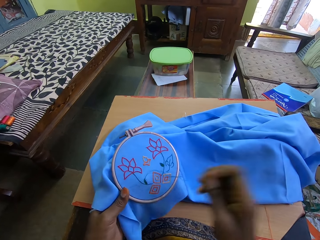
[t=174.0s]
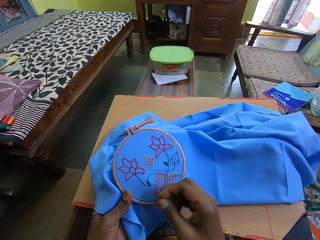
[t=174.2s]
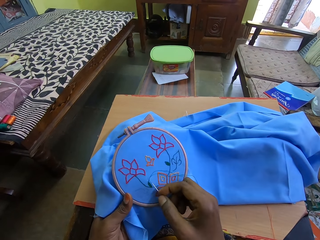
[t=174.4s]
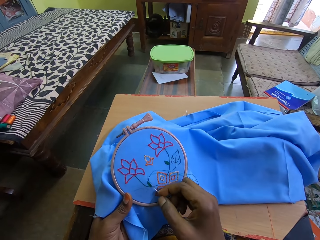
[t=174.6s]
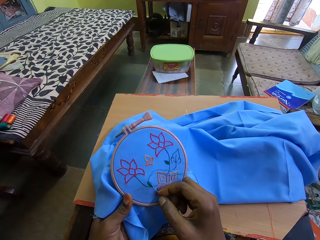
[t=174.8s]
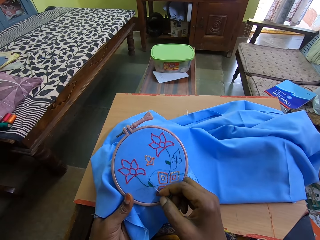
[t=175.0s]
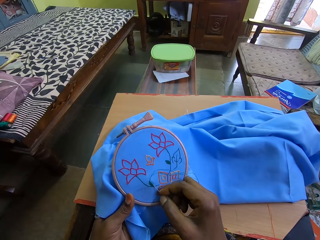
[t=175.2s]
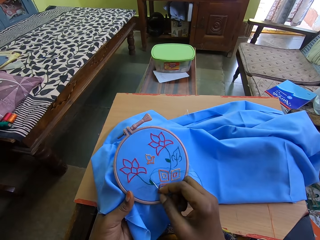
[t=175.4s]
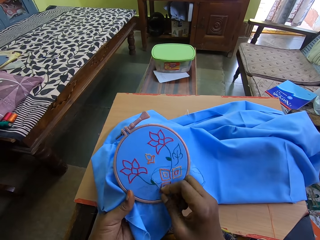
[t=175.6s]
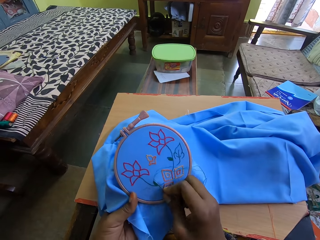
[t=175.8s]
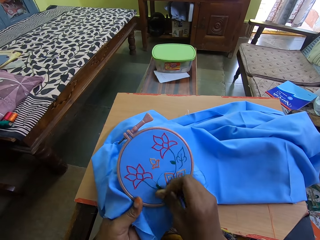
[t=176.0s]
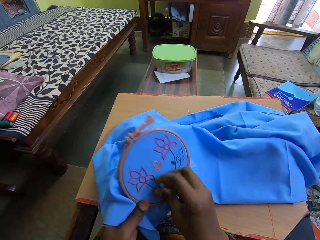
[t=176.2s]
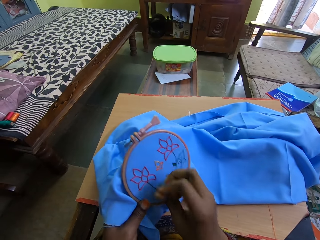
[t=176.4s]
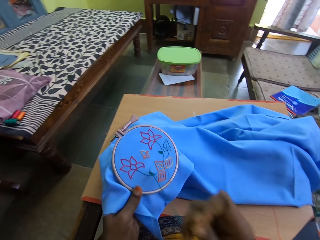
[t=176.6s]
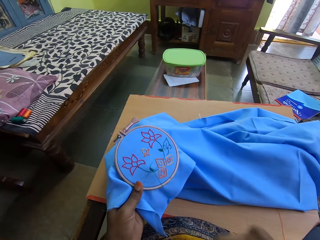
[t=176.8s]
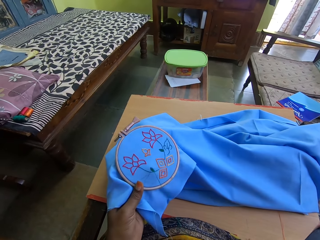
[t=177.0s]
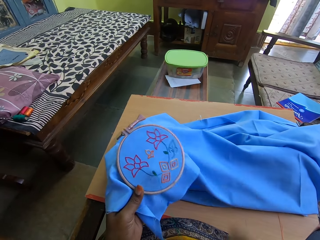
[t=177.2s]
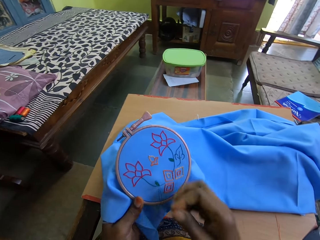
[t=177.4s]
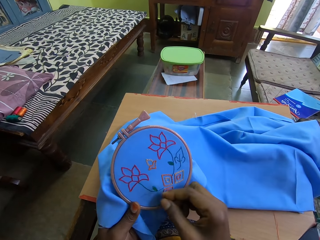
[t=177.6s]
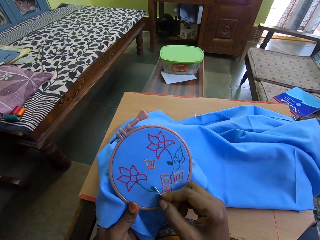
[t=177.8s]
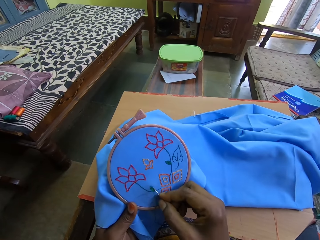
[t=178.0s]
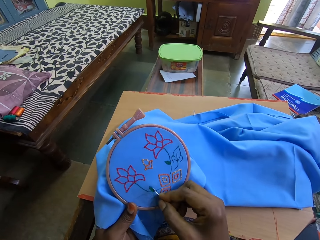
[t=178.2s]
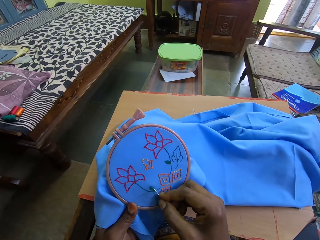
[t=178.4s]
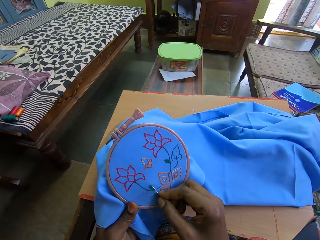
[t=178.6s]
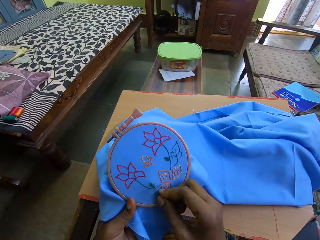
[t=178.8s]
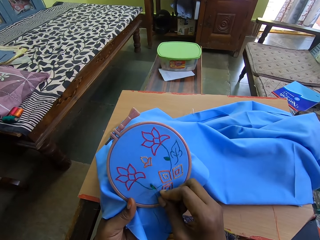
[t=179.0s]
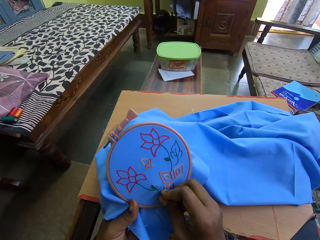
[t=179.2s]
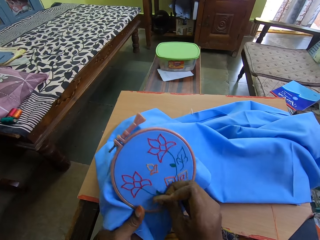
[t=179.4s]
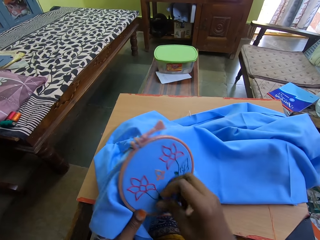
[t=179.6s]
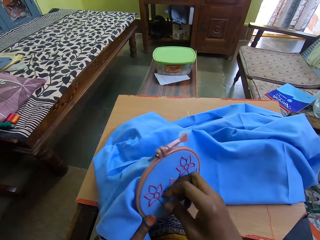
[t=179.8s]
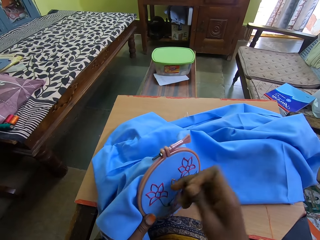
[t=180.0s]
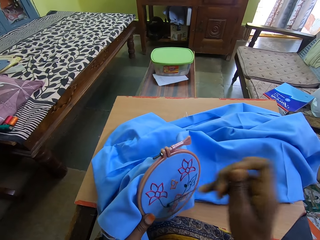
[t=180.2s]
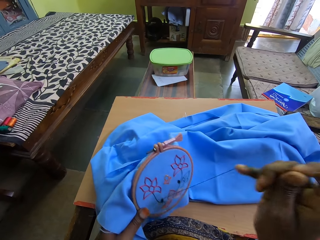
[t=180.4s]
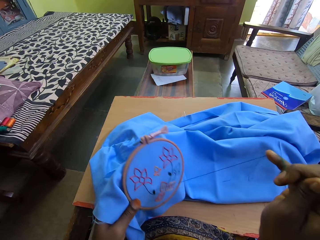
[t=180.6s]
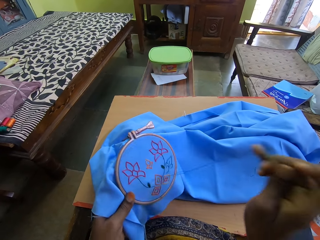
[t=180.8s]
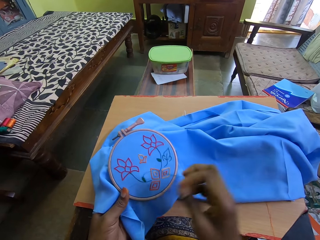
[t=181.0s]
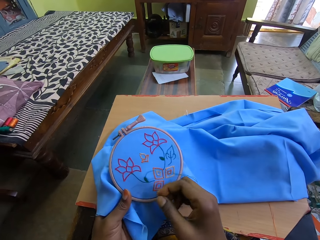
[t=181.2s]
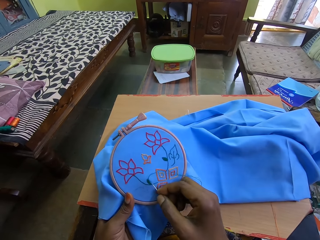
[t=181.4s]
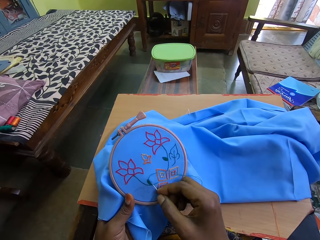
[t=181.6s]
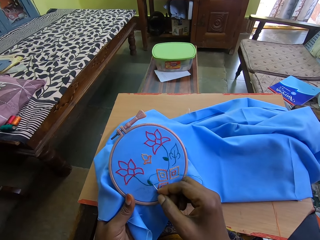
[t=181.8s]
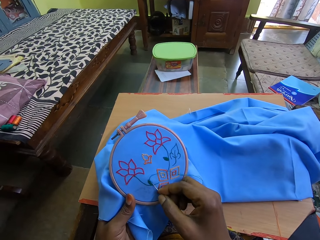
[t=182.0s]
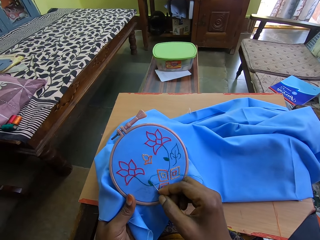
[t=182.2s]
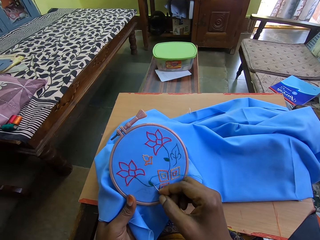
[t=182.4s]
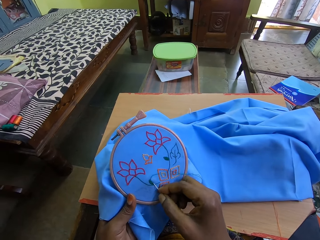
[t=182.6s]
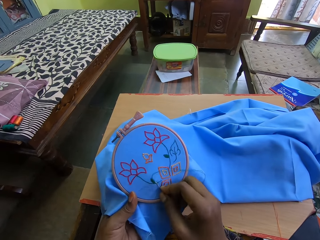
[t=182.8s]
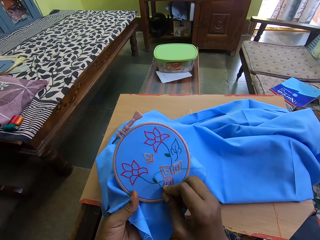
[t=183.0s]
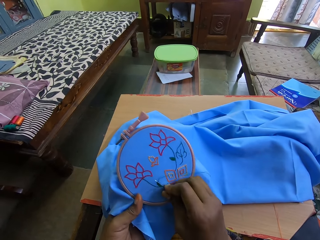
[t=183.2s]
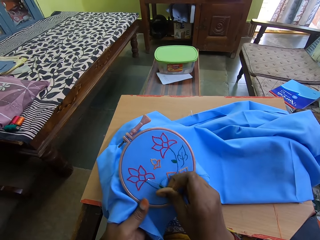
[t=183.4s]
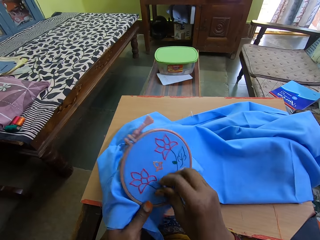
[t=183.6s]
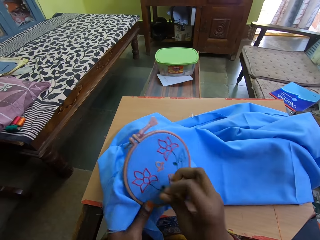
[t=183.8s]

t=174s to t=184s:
The camera wearer sews the cloth. They pull the thread. They sew the cloth. They pull the thread. They sew the cloth.

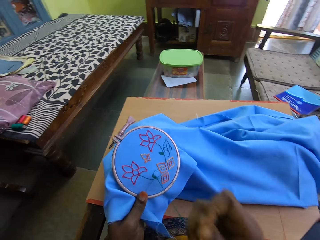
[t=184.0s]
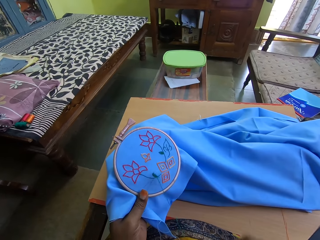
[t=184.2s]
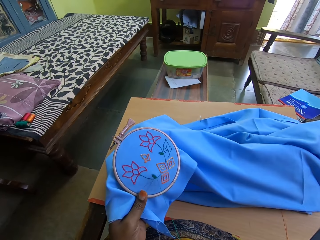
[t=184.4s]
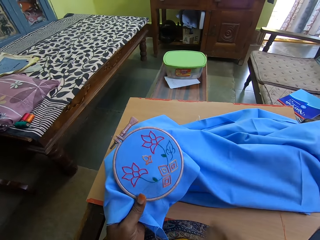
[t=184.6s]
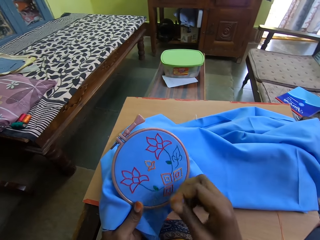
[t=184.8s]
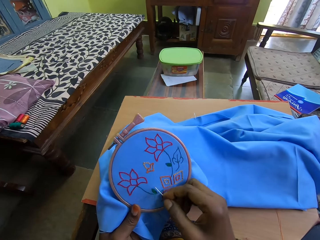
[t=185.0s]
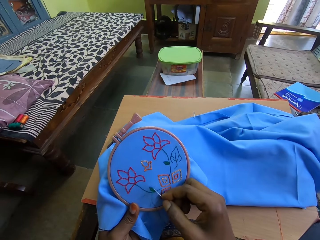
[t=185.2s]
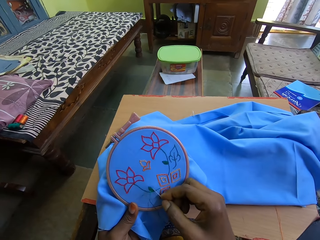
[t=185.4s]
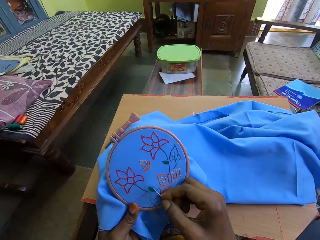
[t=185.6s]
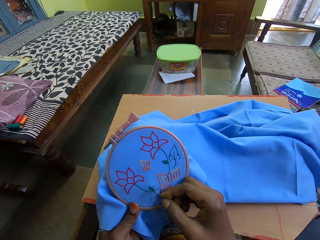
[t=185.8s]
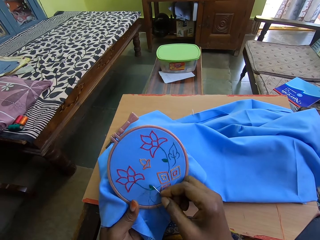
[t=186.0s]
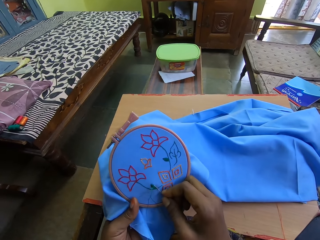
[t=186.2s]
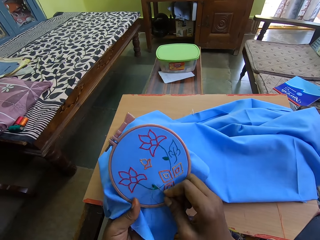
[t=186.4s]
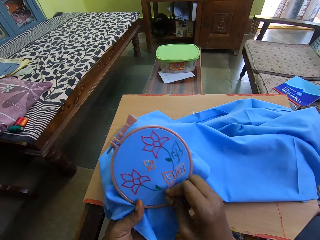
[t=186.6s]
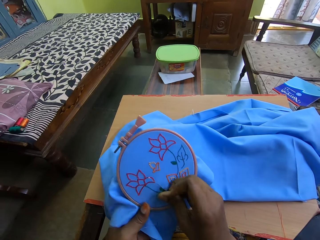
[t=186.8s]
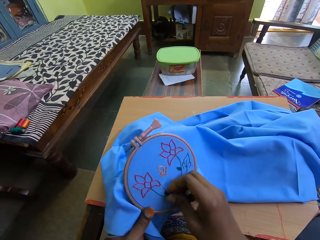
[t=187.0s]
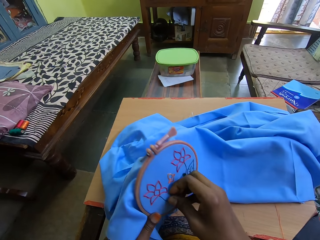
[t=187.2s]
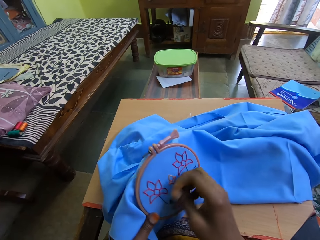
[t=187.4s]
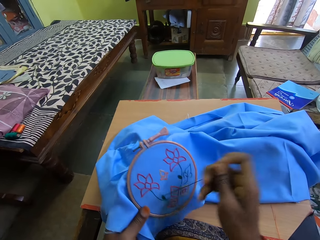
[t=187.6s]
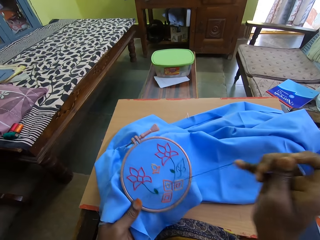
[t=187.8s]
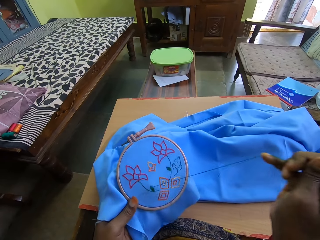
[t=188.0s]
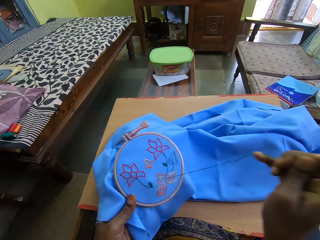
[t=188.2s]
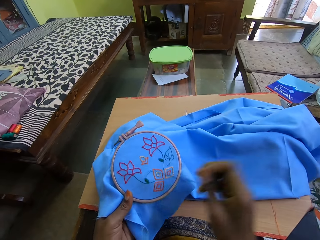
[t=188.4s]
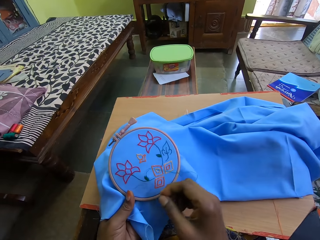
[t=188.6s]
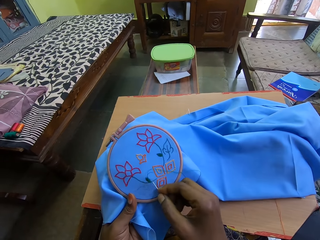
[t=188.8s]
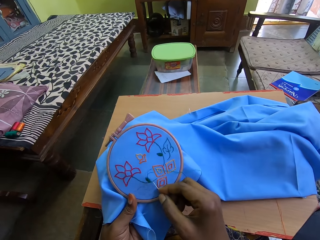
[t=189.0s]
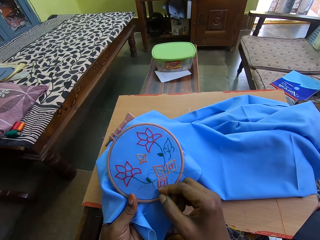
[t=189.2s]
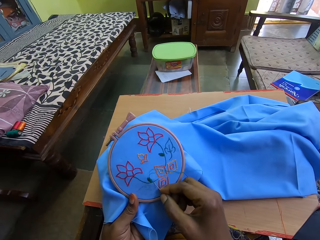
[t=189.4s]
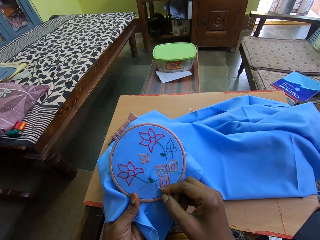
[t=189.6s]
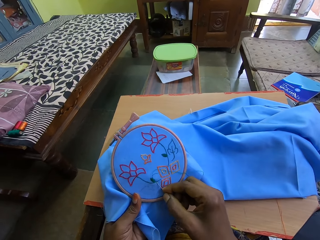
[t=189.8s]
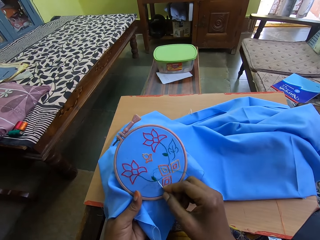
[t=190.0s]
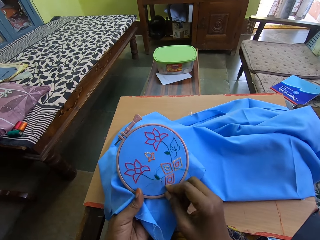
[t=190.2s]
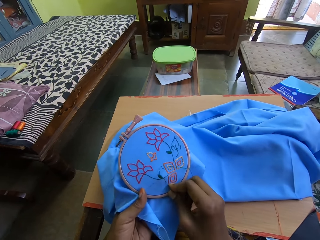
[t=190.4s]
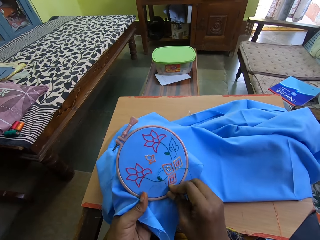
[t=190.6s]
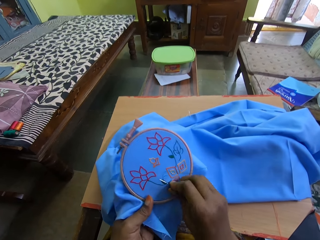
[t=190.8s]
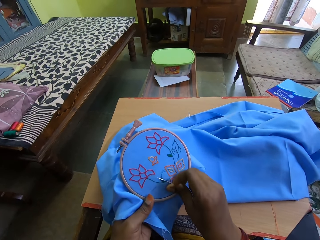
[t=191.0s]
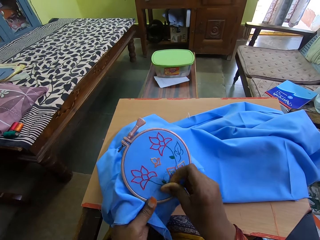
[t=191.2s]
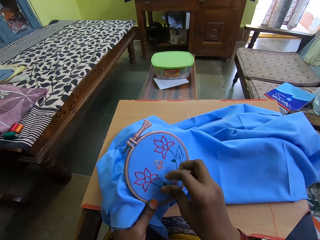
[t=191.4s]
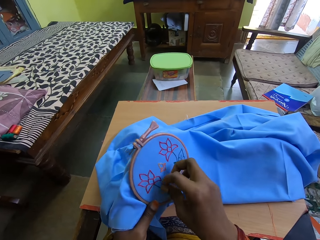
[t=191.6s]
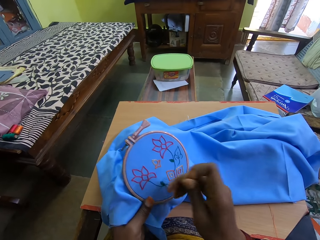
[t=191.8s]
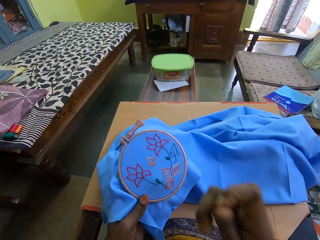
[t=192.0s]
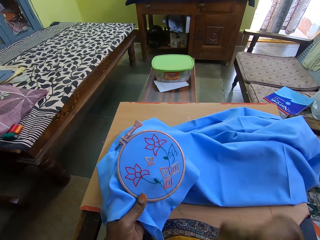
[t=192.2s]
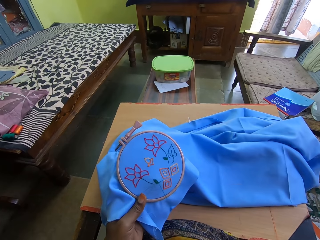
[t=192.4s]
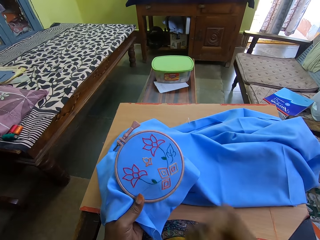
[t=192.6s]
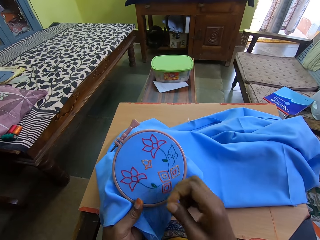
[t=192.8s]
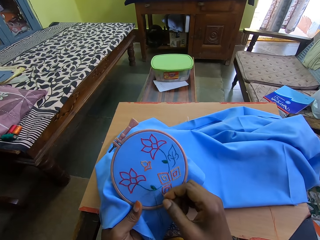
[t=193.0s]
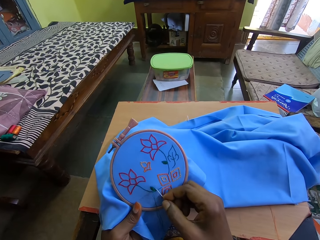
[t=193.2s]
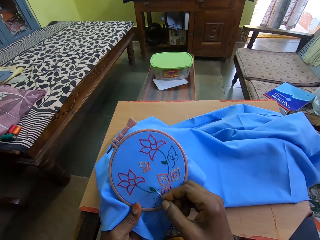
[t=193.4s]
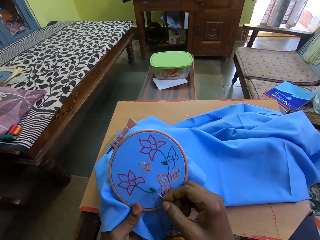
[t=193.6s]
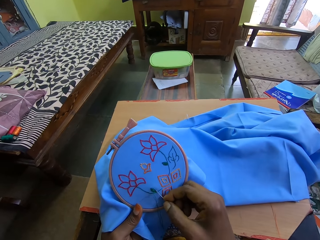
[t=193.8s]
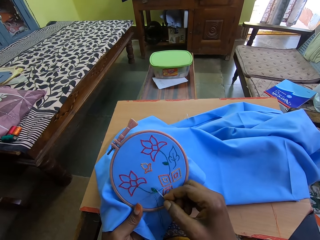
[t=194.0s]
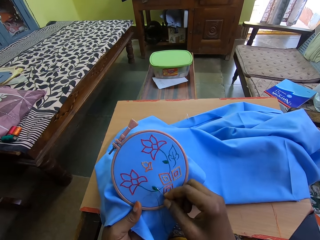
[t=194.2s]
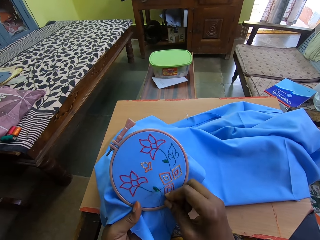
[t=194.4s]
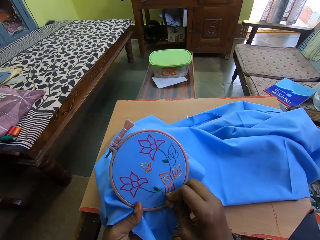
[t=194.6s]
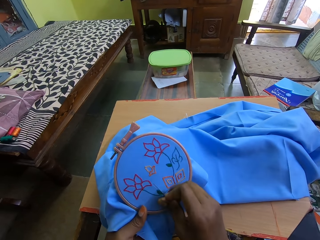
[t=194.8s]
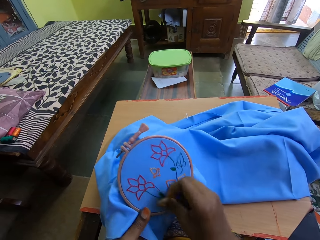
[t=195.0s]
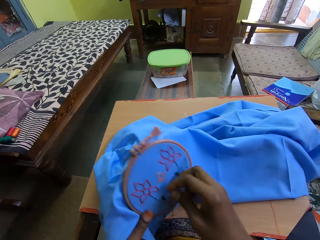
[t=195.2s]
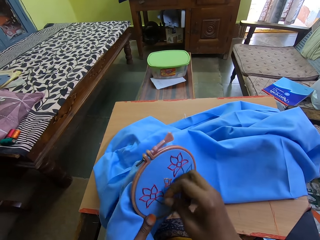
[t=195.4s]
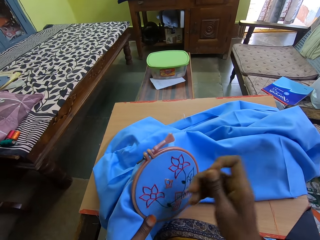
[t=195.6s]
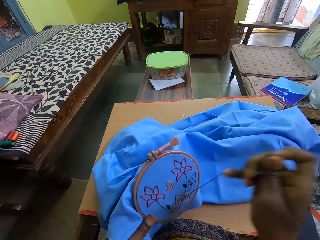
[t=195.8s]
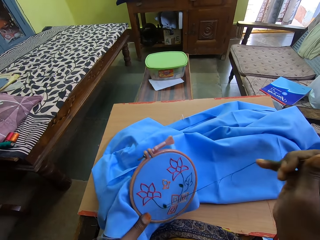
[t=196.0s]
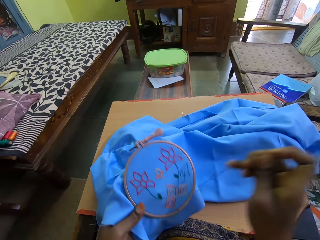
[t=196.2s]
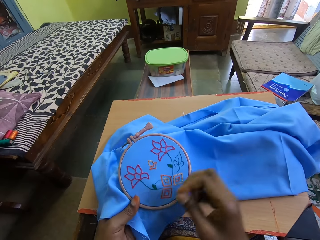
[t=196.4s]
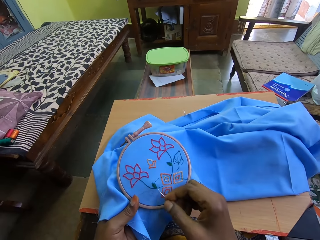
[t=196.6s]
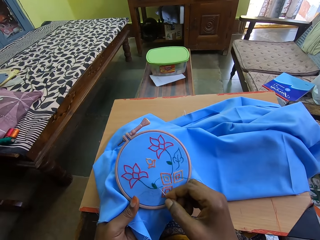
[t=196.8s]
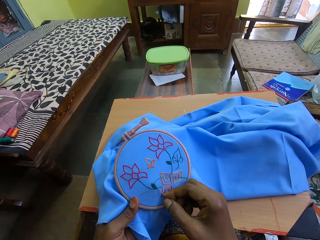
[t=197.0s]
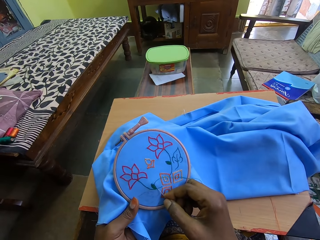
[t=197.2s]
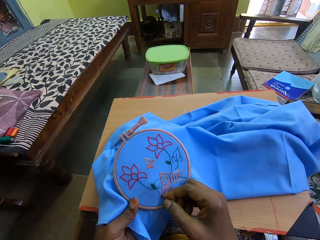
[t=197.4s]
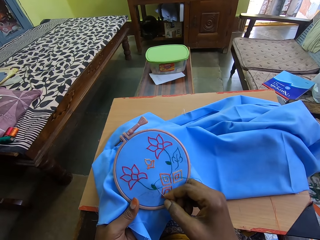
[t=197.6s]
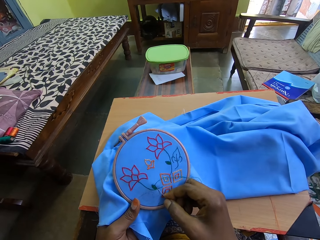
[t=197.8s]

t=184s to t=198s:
The camera wearer pulls the thread. They sew the cloth. They pull the thread. They sew the cloth. They pull the thread. They sew the cloth. They pull the thread.
